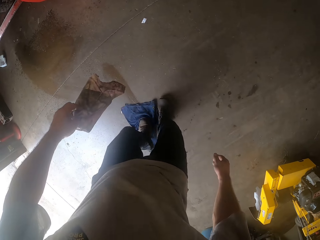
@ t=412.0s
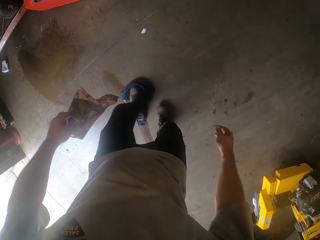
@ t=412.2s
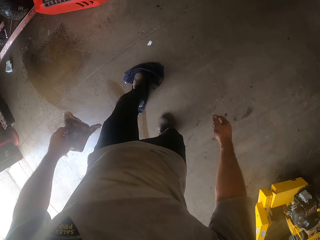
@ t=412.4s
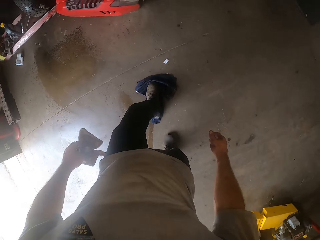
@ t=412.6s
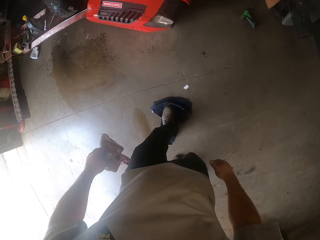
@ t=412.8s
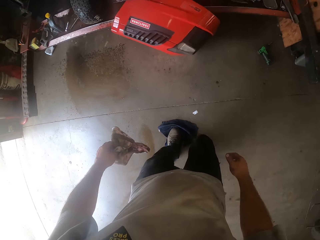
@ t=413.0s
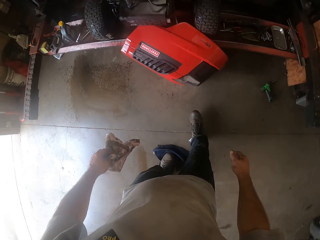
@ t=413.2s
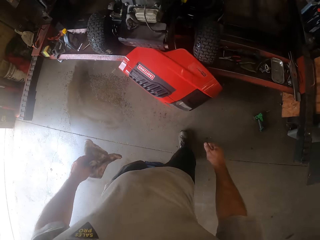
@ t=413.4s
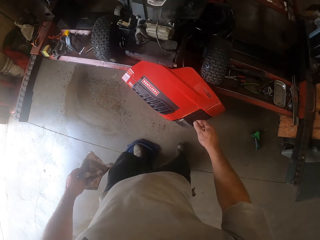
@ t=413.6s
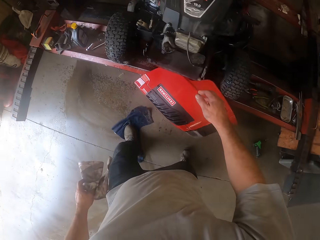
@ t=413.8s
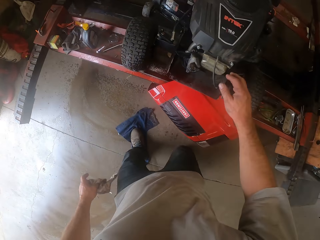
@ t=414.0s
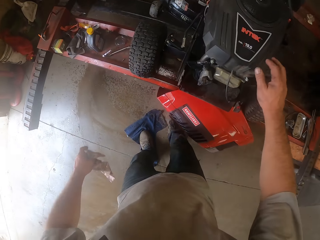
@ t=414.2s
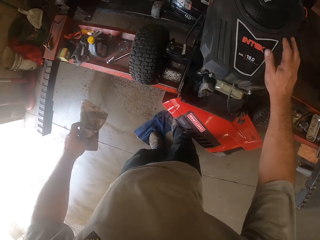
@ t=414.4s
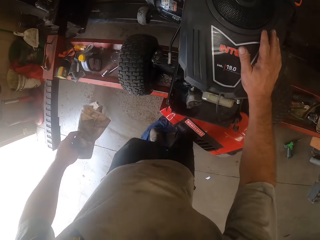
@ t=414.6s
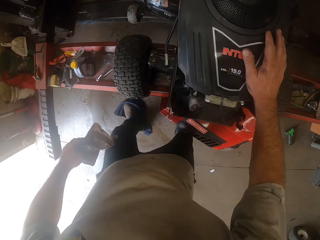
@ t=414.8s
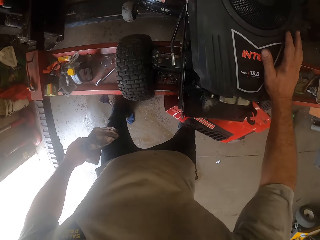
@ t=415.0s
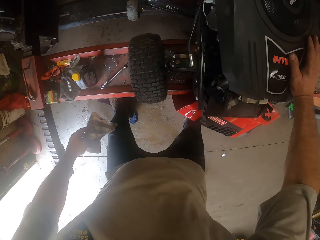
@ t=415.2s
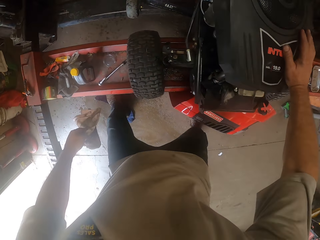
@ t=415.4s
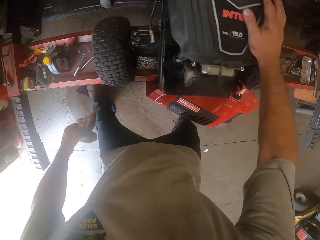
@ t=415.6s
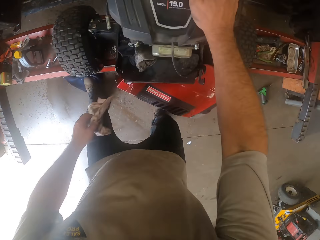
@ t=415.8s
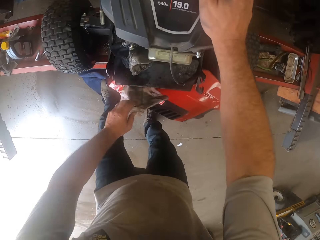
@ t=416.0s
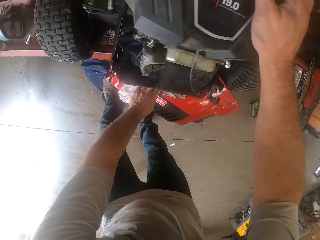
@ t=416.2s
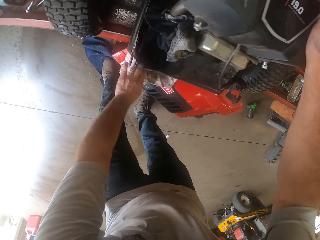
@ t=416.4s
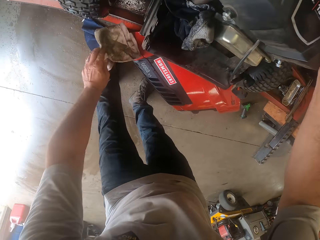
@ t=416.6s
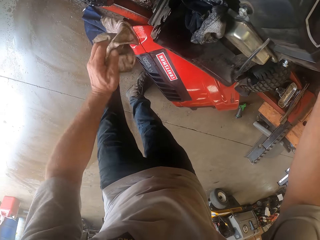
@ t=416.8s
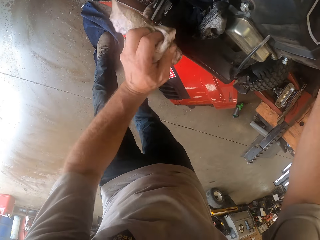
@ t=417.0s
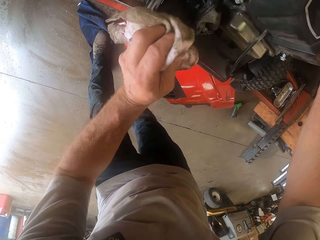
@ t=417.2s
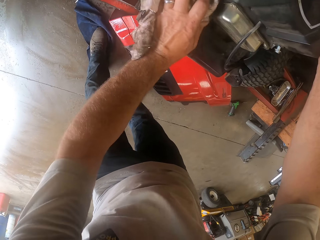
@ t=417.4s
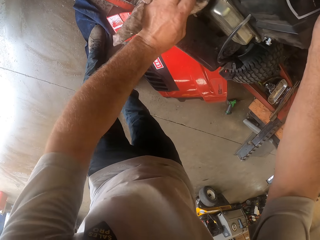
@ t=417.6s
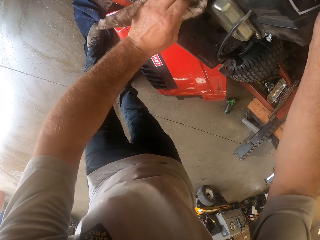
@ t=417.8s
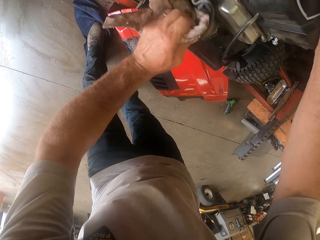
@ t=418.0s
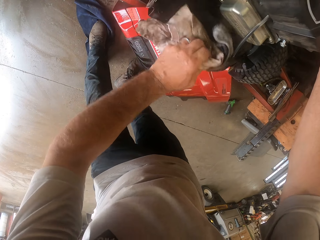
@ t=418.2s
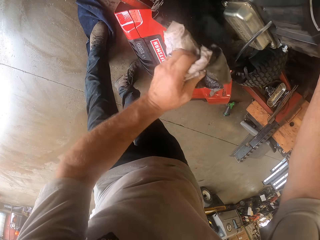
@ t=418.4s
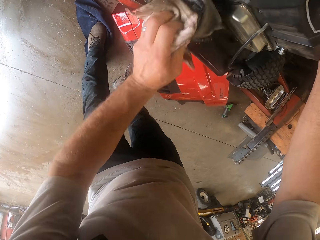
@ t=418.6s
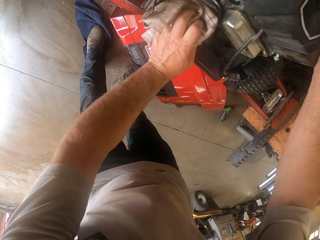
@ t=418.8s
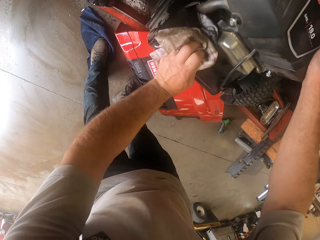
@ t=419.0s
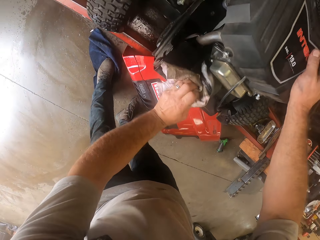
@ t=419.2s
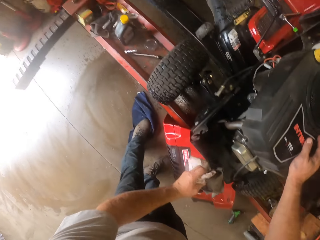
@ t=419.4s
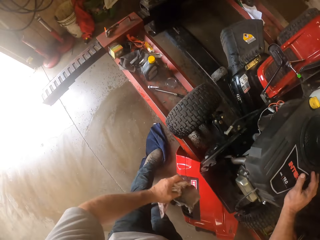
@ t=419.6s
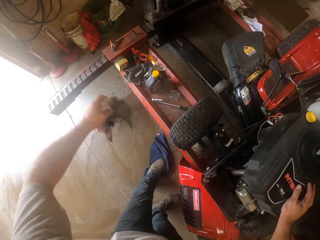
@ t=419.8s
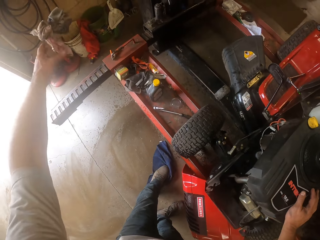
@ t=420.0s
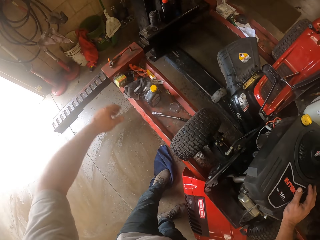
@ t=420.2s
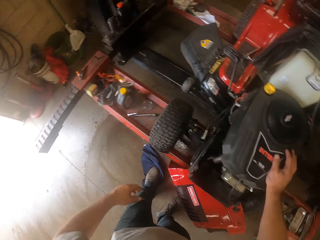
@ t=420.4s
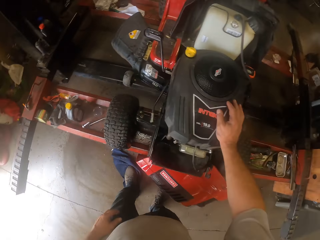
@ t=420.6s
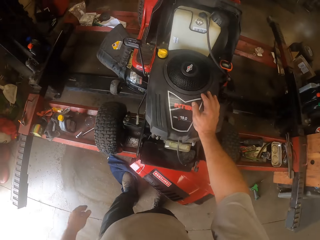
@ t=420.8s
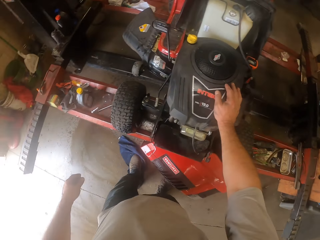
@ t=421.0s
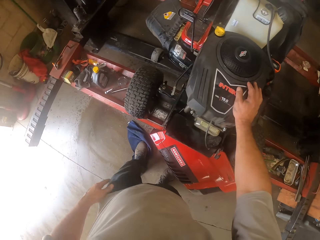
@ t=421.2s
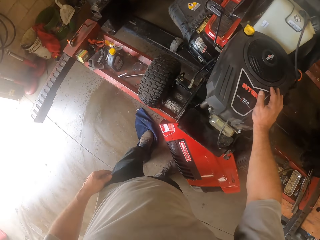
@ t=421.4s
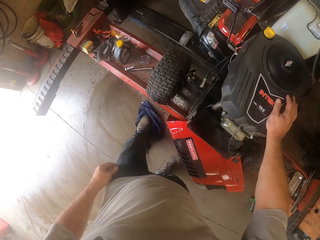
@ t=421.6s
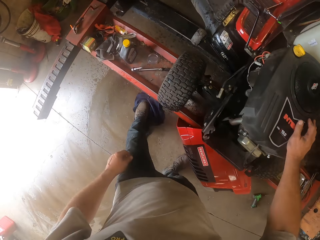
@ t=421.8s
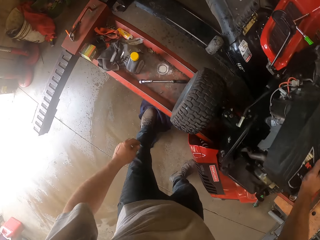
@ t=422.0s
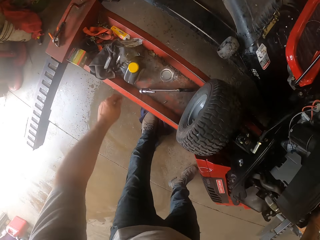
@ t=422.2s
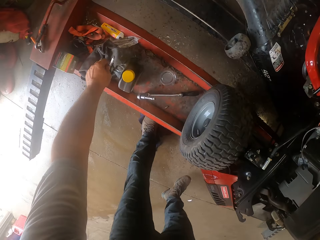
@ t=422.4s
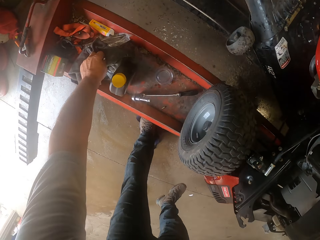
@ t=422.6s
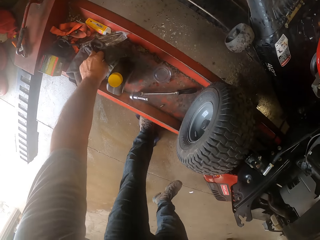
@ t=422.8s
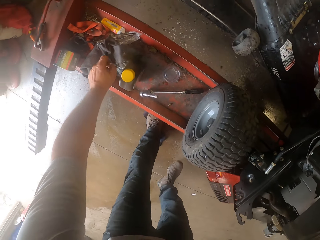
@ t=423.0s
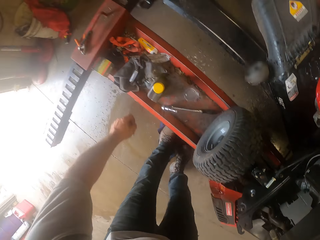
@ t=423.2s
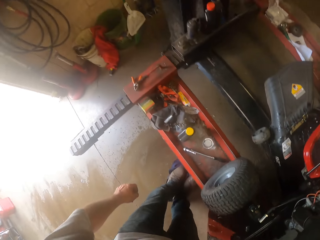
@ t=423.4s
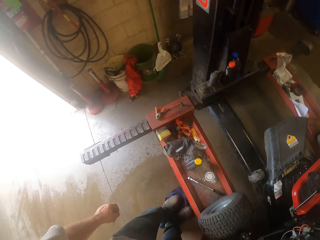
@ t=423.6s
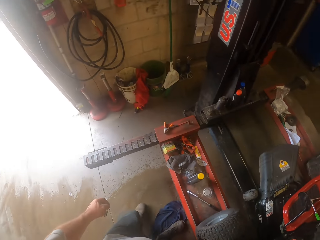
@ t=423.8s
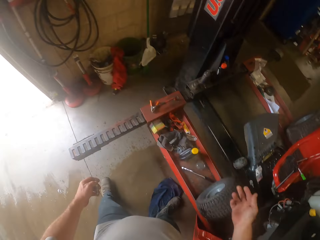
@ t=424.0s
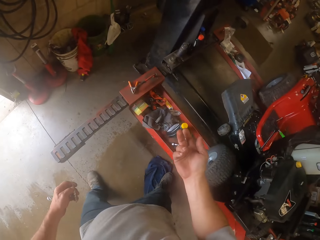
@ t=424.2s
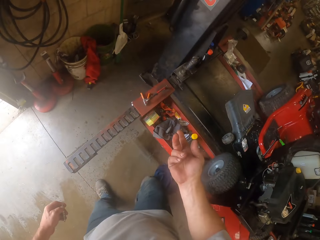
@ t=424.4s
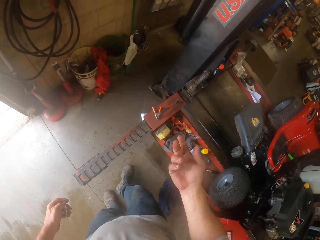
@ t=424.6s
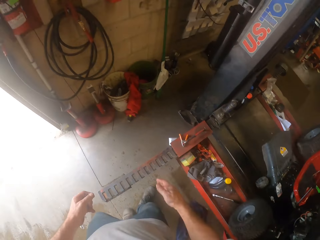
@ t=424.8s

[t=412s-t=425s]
The camera wearer touches the lawn mower with his right hand. He wipes the lawn mower with the third cloth. He throws the third cloth in a bucket. He picks up a metal from the workshop lift with his left hand.

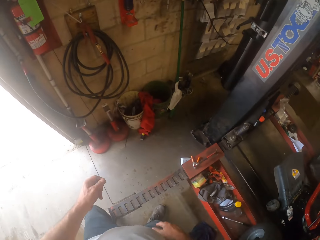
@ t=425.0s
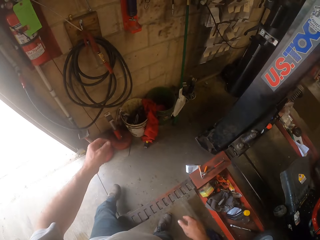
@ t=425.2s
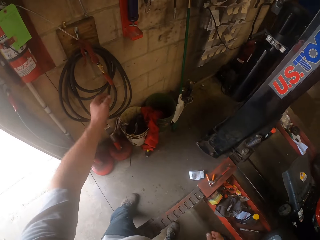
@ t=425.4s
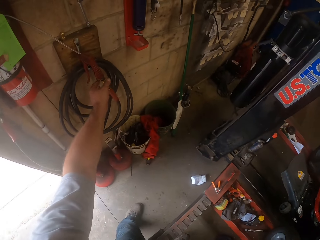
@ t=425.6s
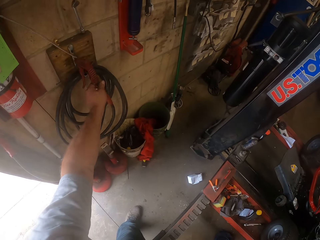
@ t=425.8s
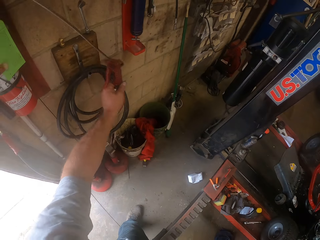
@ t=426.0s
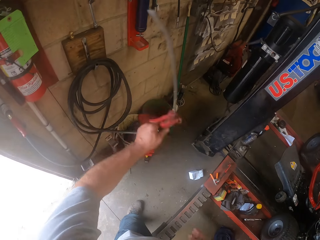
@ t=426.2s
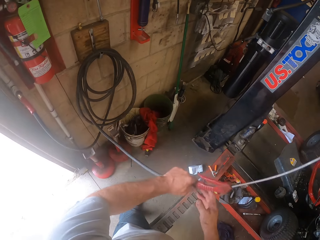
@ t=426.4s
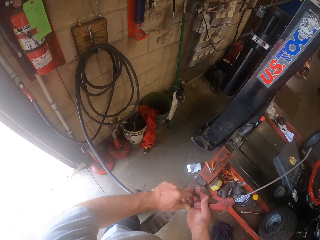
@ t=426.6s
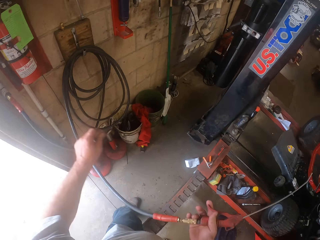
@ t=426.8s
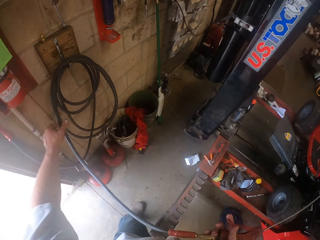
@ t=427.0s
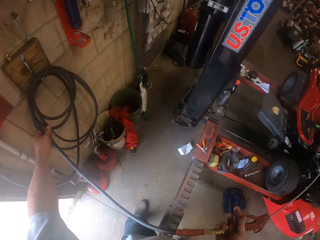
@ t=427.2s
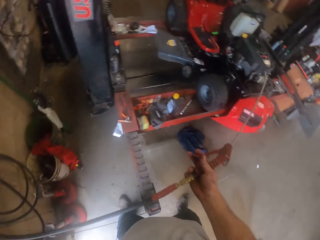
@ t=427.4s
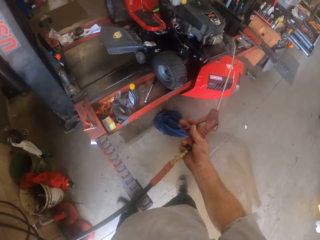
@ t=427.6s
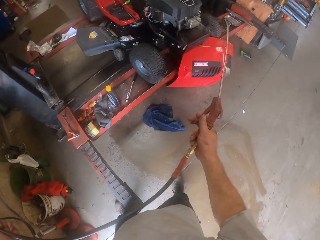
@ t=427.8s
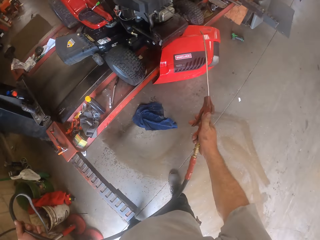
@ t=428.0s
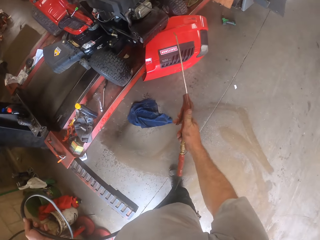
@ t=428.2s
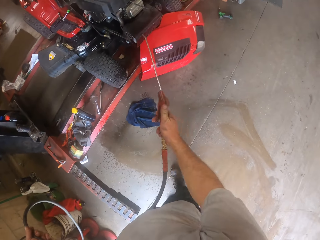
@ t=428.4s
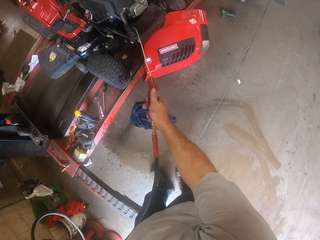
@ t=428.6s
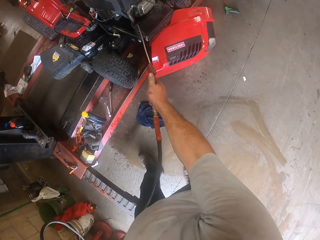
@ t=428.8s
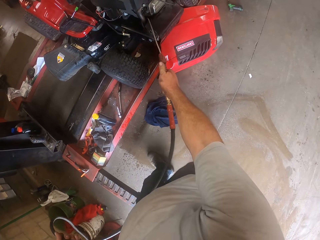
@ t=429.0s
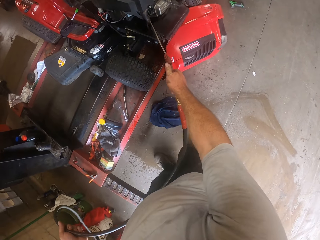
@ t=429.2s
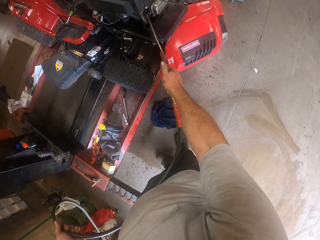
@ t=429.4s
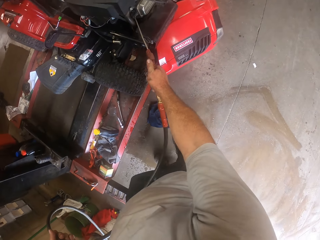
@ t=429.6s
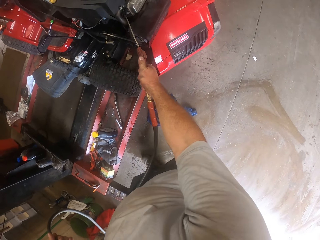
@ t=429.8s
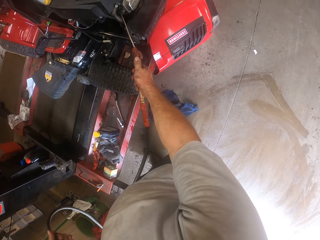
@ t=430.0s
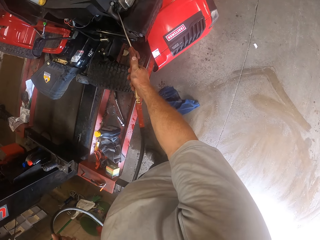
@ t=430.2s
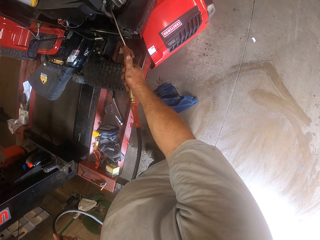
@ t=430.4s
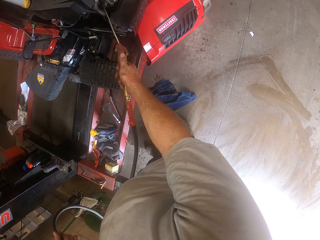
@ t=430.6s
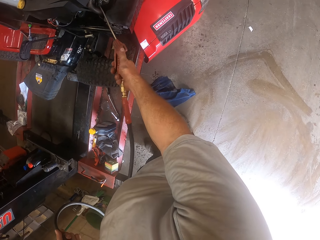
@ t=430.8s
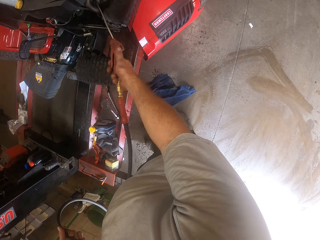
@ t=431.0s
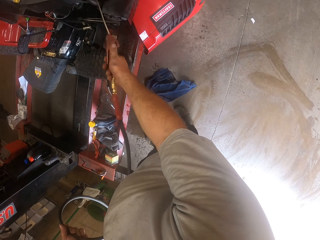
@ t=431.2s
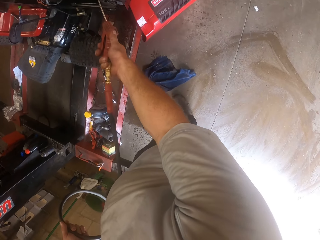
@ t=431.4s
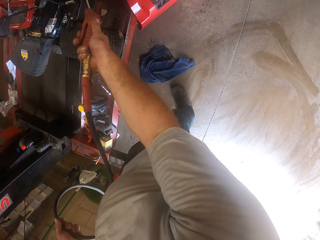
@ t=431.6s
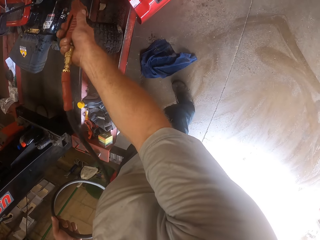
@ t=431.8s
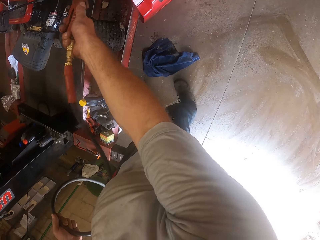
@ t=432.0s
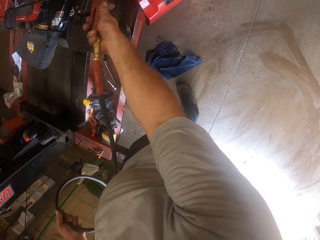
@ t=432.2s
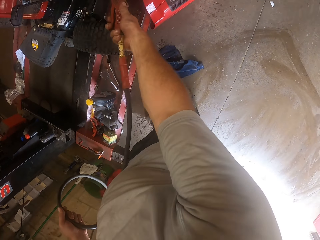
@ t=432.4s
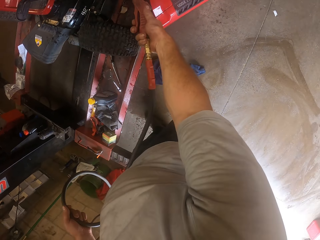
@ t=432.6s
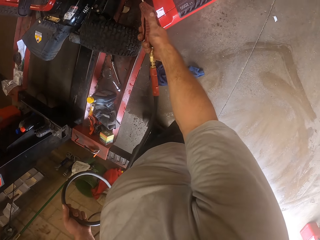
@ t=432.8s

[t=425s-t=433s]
The camera wearer walks round the room. He picks up a hose or pressure gun from a hook on the wall. He moves the hose to his right hand. He removes some part of the hose from the hook on the wall. He puts the pressure gun in the lawn mower. He lubricates inside the lawn mower with the hose. He does something to the lawn mower.
